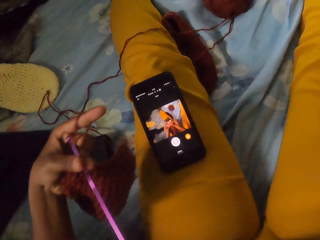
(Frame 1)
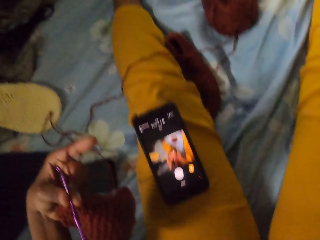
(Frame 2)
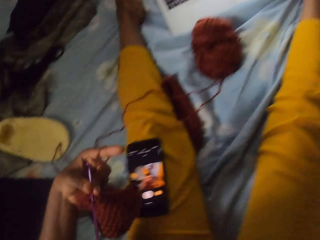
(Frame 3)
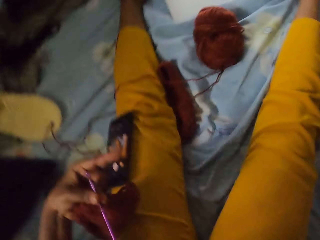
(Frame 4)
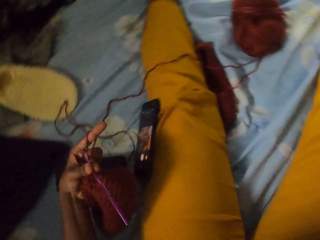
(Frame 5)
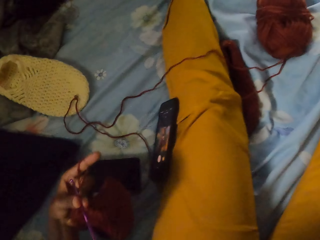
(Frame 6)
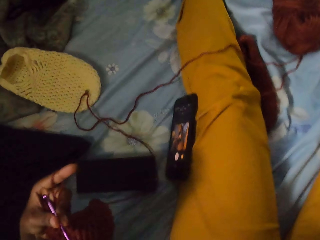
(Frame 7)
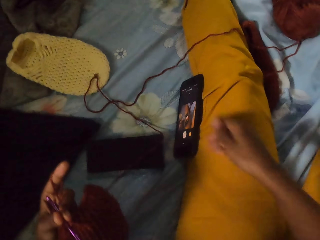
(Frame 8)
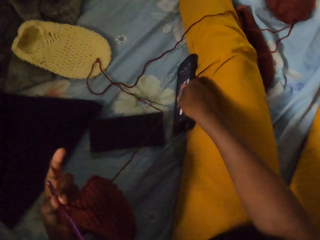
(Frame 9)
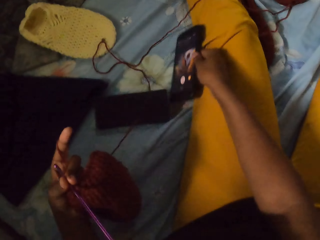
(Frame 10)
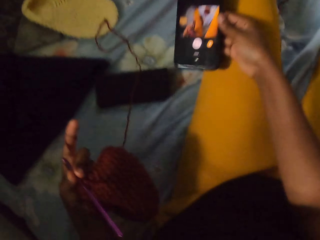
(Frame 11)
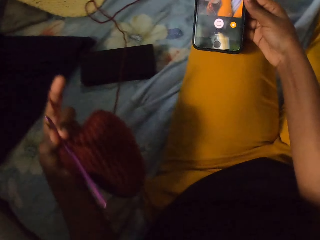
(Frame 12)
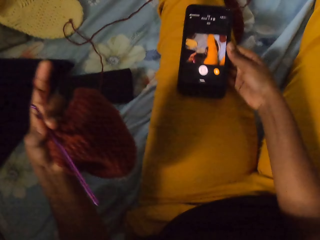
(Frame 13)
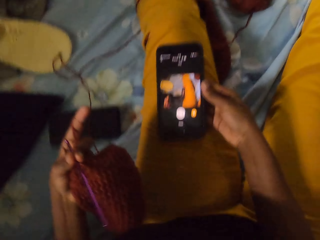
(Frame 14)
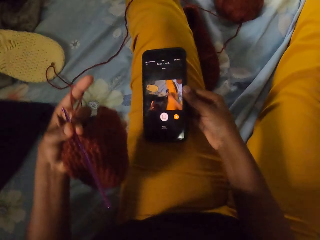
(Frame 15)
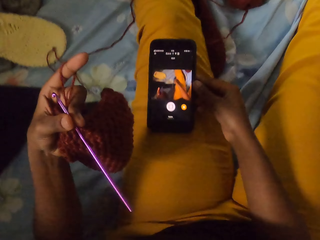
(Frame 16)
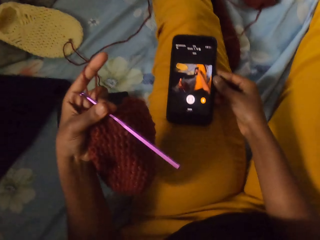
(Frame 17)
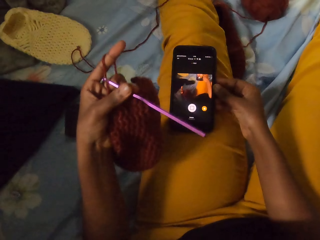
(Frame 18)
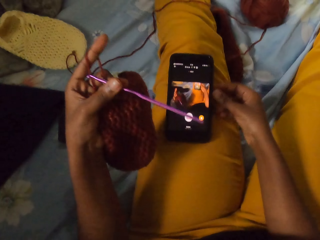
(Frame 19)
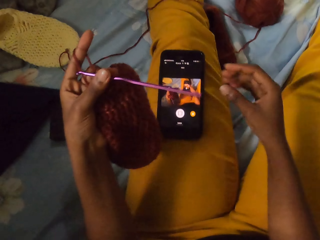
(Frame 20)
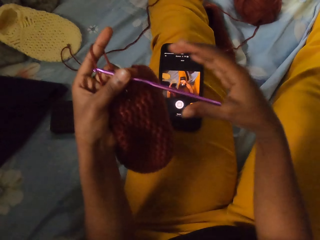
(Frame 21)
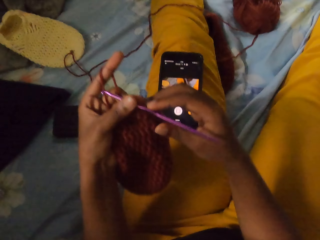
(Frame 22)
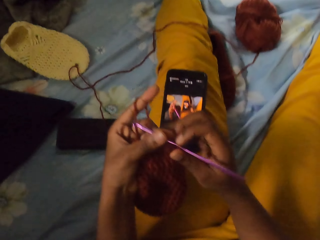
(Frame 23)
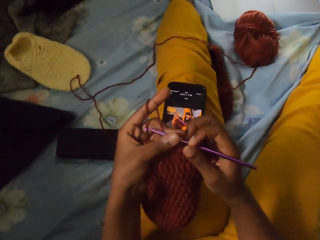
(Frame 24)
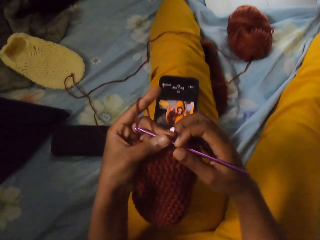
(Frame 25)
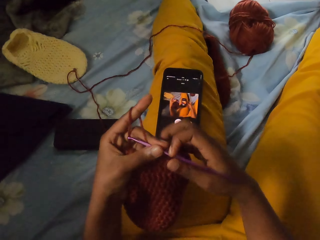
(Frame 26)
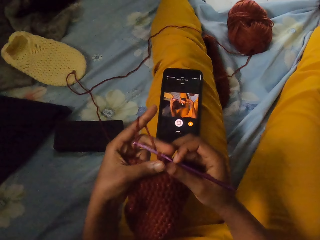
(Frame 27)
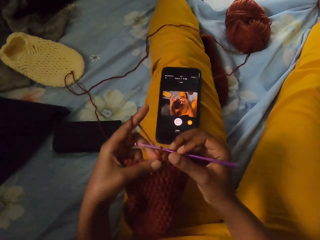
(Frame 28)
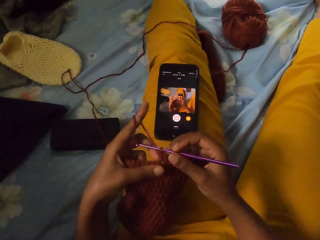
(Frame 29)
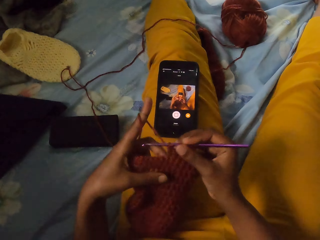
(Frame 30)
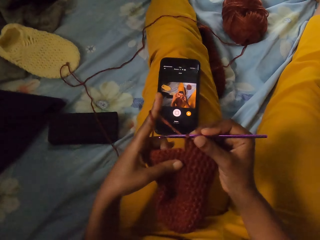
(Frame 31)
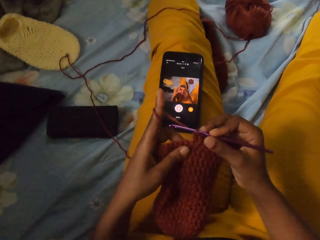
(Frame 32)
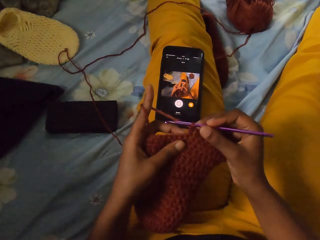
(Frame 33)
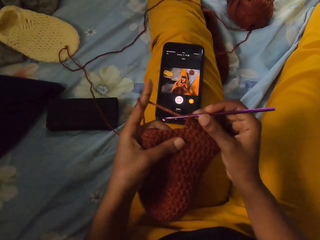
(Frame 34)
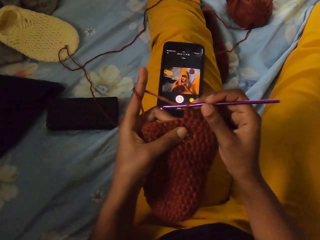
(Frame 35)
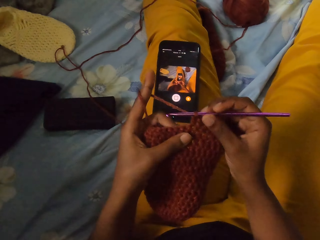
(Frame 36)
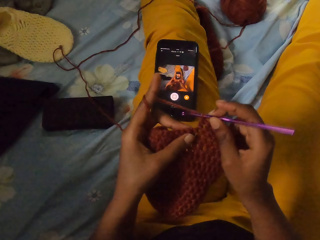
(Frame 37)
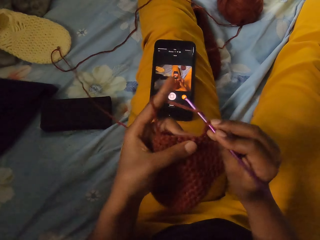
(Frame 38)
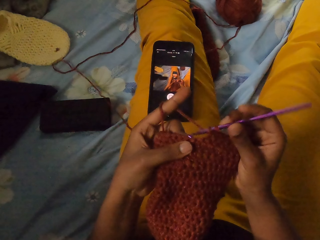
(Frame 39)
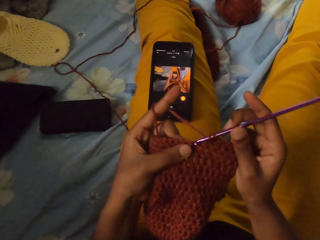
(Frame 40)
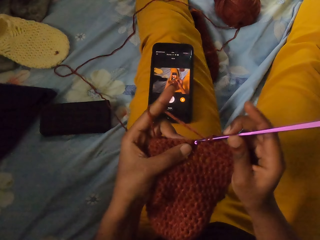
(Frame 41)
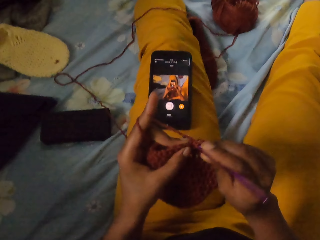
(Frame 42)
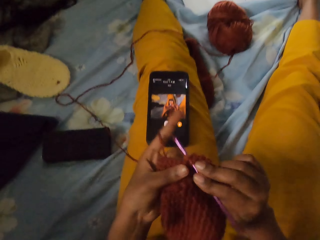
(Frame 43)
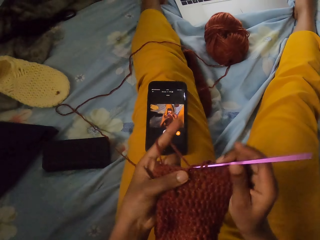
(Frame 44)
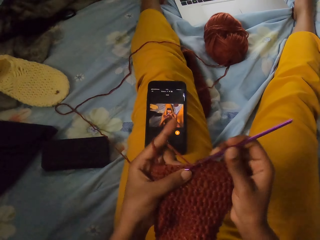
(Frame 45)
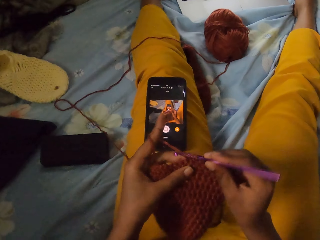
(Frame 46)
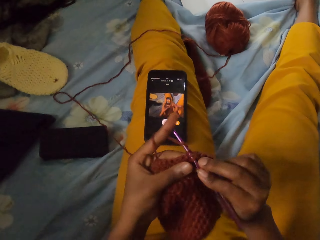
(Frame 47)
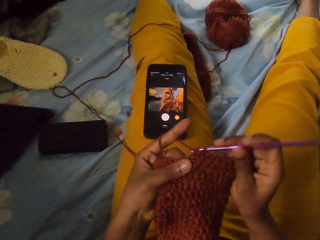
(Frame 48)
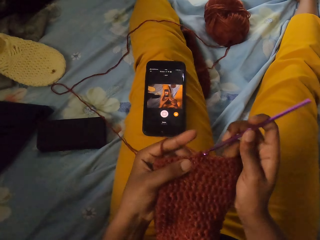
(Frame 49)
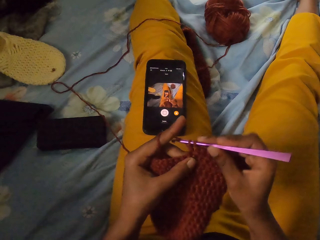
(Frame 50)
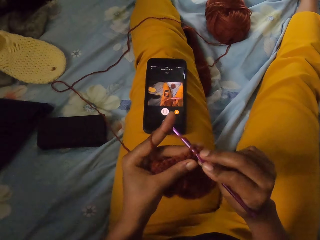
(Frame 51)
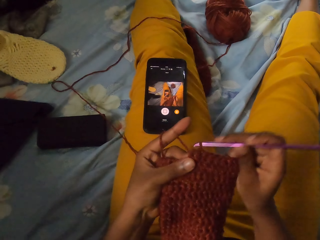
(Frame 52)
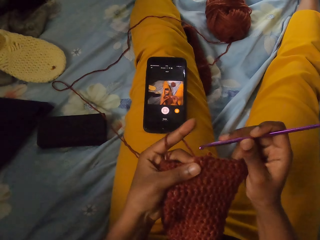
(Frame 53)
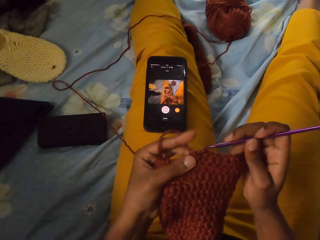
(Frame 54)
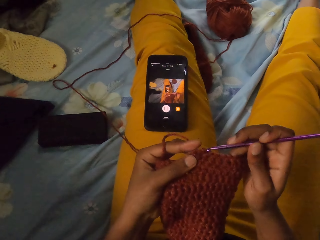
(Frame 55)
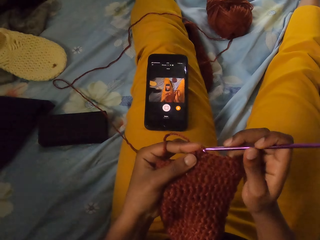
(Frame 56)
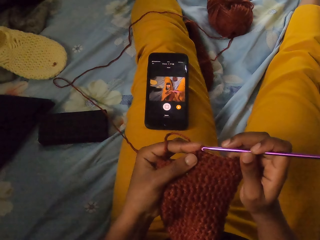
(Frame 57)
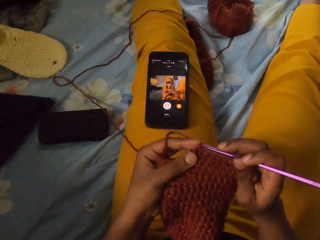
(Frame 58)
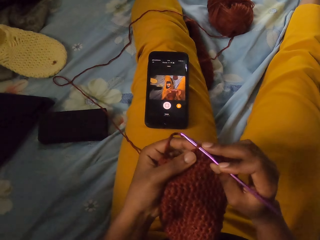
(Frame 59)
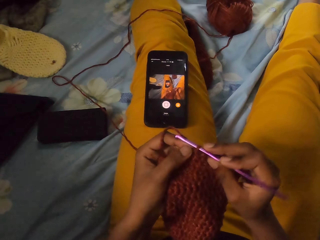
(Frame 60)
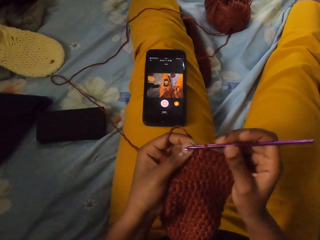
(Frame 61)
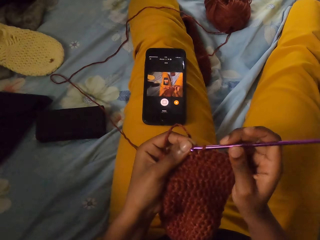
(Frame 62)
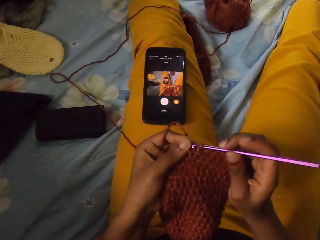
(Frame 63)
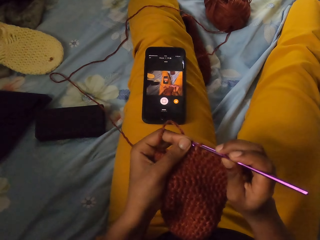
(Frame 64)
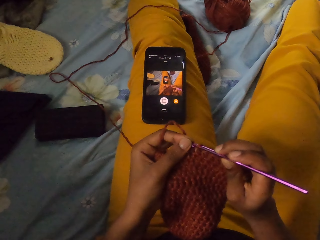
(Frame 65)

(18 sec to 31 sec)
The camera wearer picks a phone from the bed with her right hand. She drops the phone on her left lap with her right hand. She crochets the hat with the crochet hook in her right hand and the yarn in her left hand.

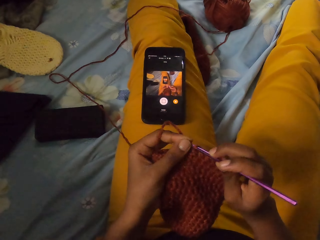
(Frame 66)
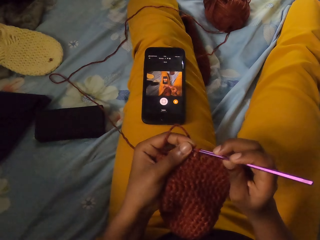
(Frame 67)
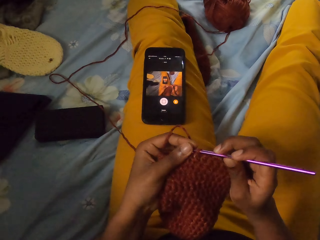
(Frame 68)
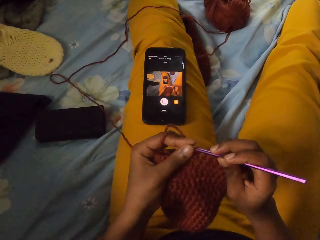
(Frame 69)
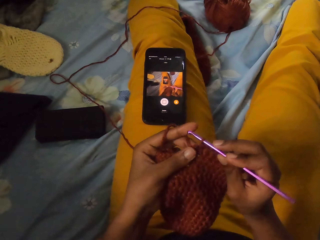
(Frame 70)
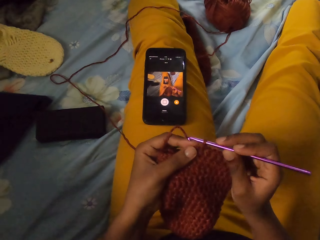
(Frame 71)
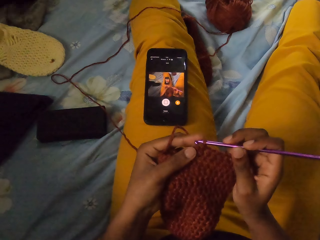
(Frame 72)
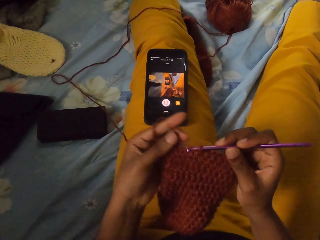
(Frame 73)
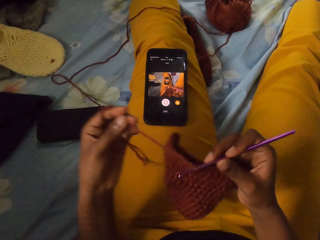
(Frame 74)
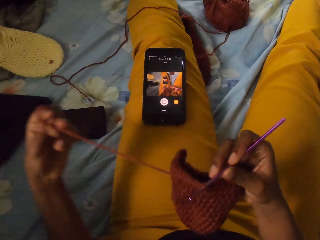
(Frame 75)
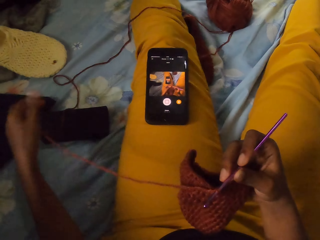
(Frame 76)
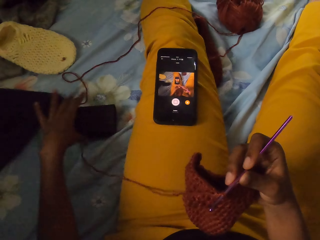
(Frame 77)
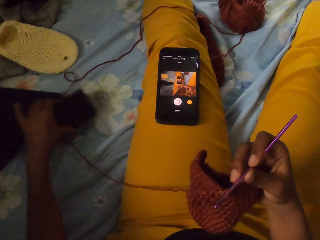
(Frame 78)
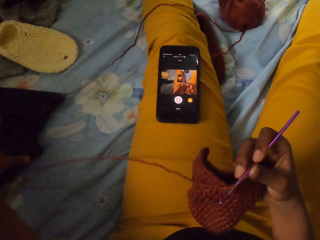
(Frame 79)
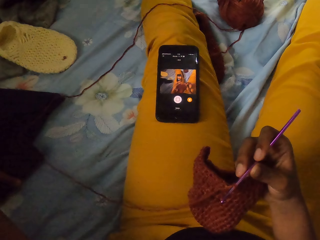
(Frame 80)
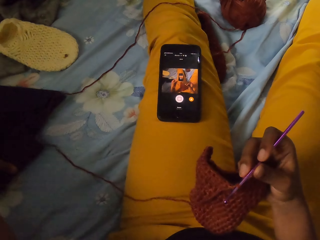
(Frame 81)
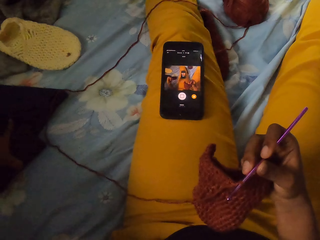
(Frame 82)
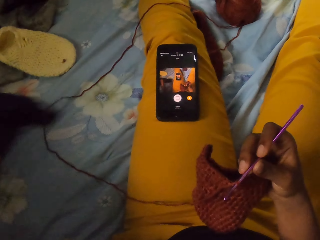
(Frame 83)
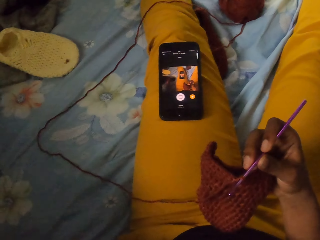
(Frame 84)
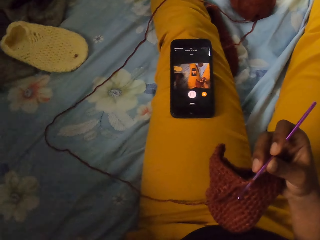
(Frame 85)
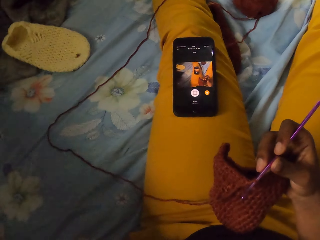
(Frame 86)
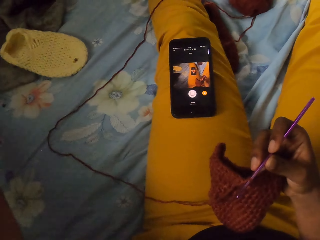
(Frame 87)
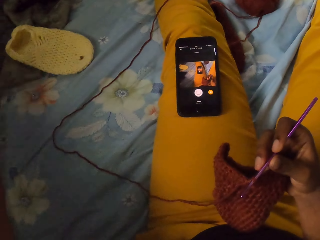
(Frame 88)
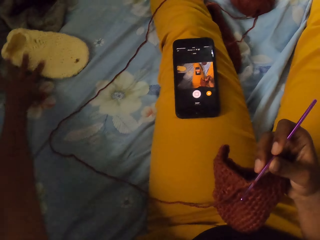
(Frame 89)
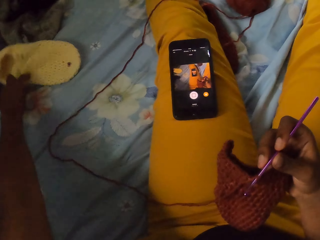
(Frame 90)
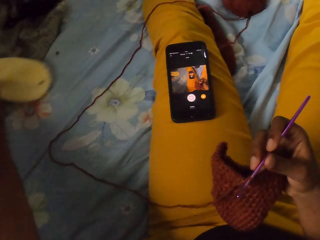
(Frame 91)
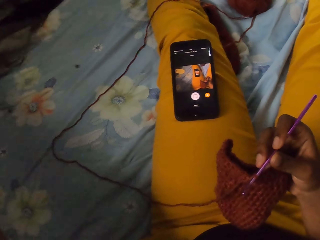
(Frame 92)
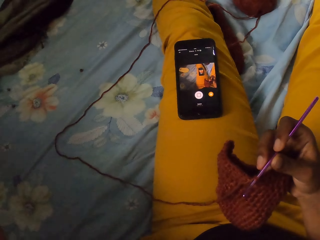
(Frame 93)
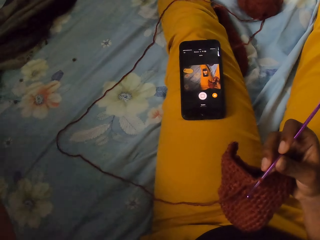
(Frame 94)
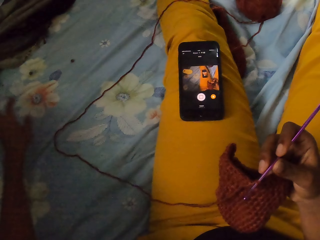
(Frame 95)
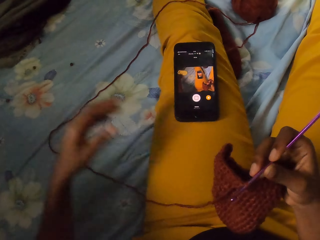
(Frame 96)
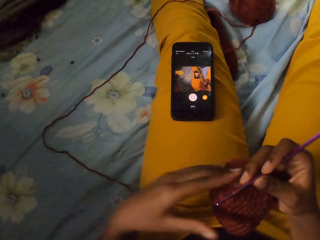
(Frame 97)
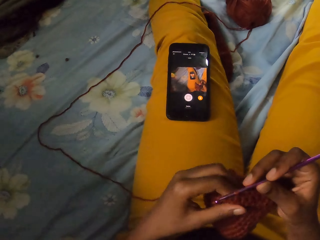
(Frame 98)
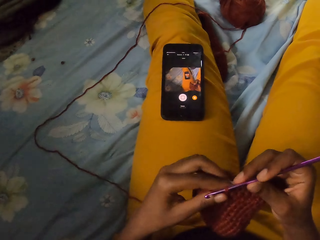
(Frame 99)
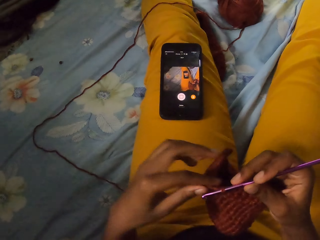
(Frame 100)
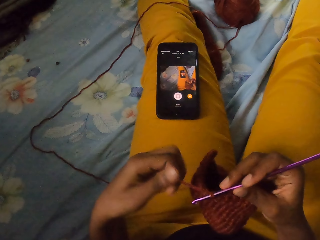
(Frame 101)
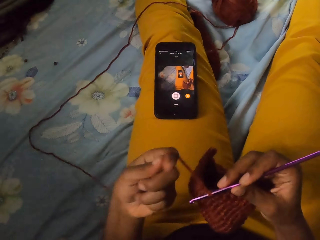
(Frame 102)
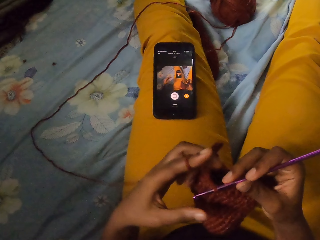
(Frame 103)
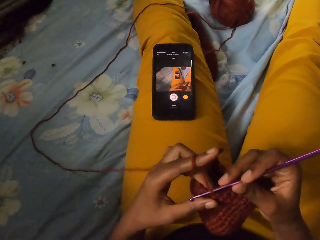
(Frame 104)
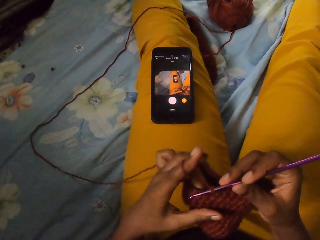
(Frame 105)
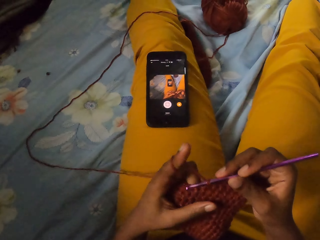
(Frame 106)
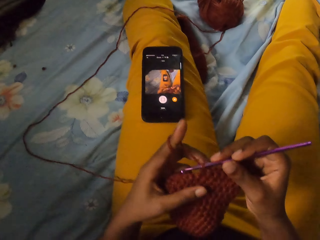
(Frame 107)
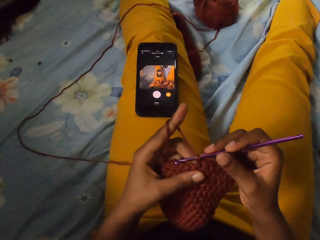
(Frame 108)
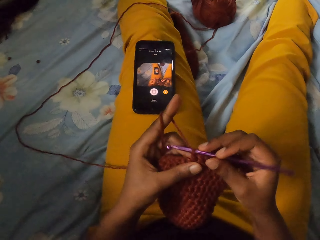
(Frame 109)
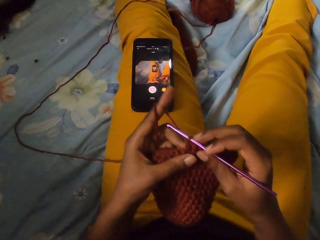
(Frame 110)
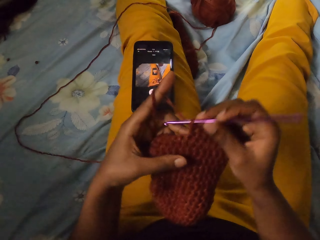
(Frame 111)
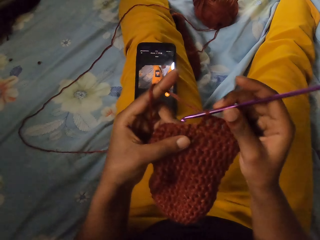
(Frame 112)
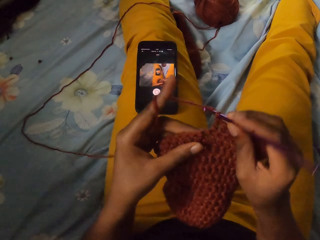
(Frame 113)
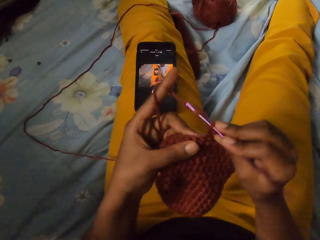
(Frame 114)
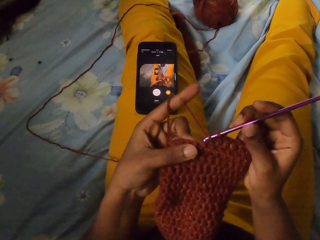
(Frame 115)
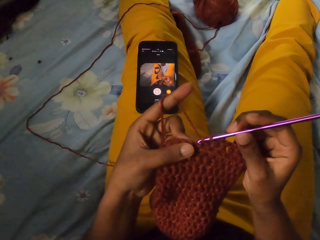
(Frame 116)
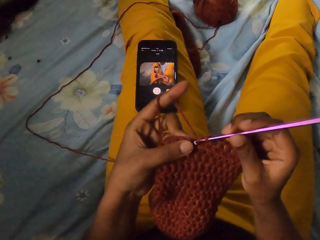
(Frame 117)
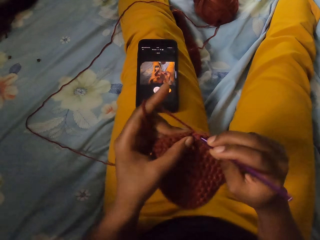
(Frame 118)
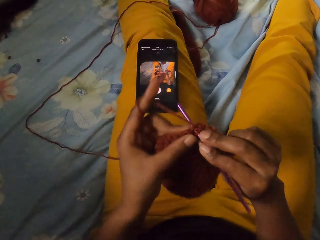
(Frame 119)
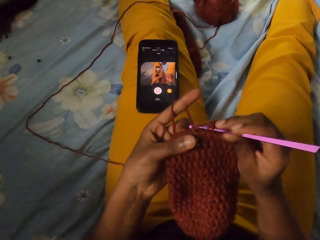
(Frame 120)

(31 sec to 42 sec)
The camera wearer shifts a purse and some fabrics on her bed with her left hand. She grabs the hat and yarn with her left hand. She crochets the hat with the crochet hook in her right hand and the yarn in her left hand.
